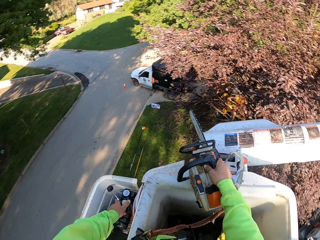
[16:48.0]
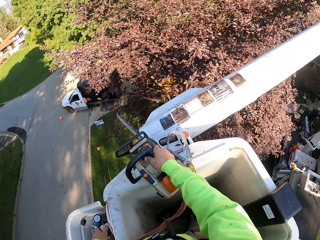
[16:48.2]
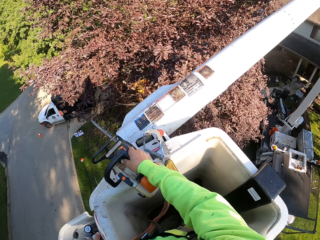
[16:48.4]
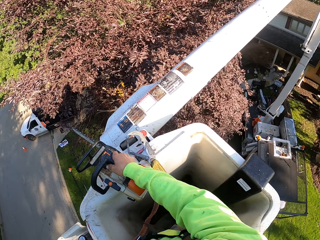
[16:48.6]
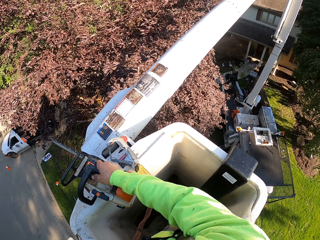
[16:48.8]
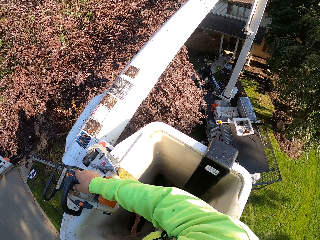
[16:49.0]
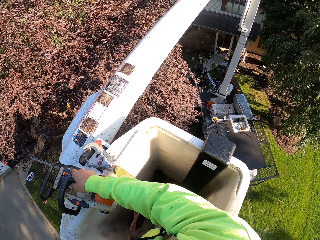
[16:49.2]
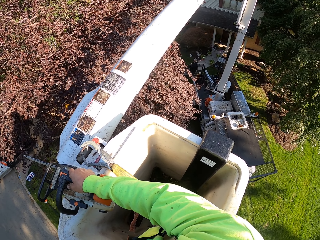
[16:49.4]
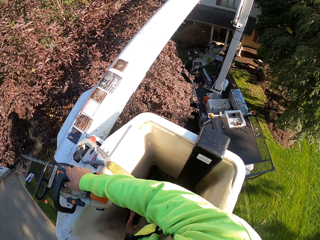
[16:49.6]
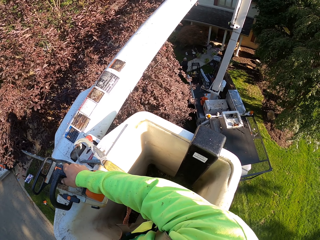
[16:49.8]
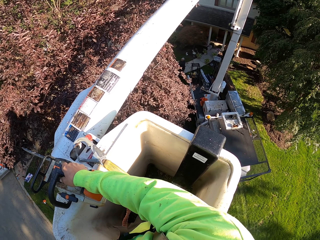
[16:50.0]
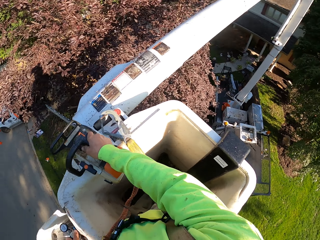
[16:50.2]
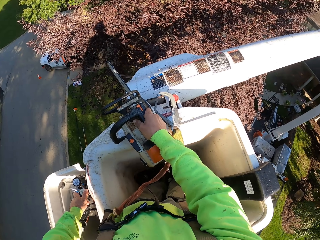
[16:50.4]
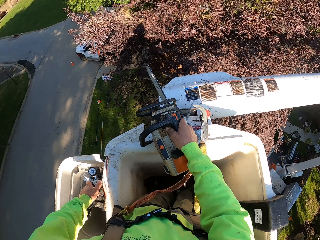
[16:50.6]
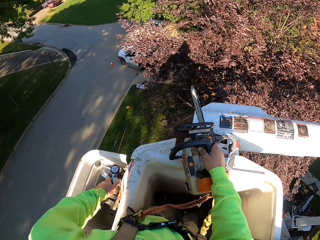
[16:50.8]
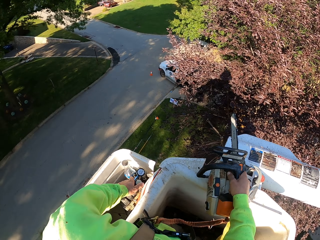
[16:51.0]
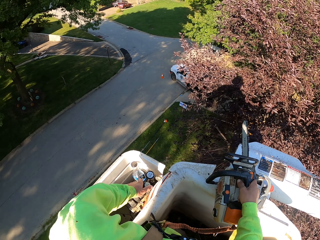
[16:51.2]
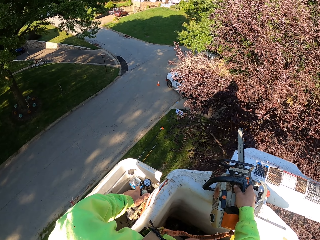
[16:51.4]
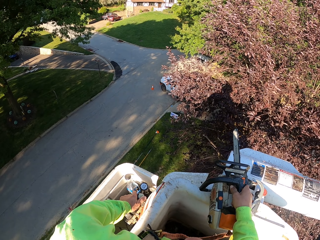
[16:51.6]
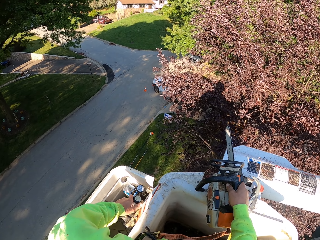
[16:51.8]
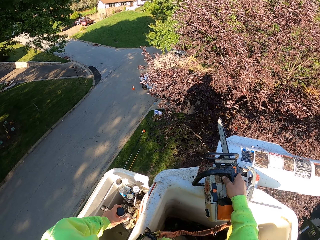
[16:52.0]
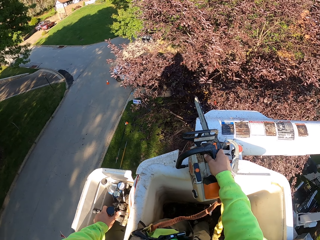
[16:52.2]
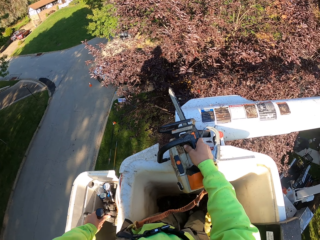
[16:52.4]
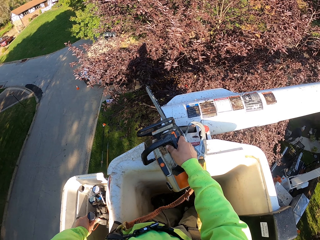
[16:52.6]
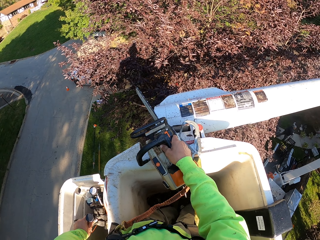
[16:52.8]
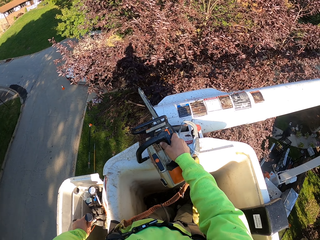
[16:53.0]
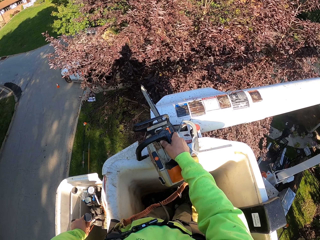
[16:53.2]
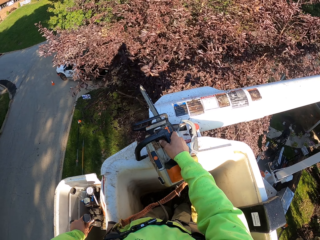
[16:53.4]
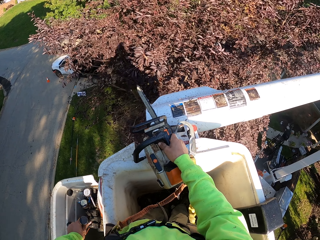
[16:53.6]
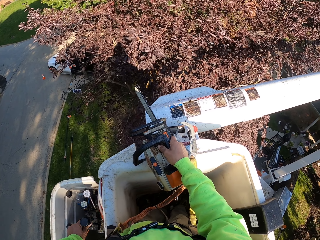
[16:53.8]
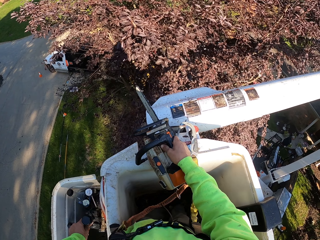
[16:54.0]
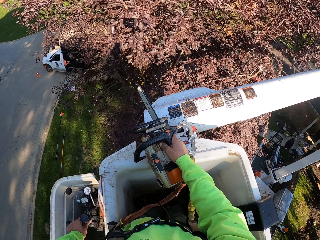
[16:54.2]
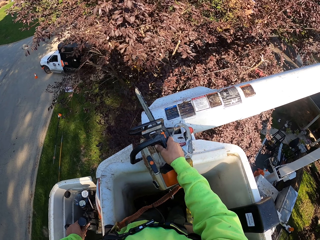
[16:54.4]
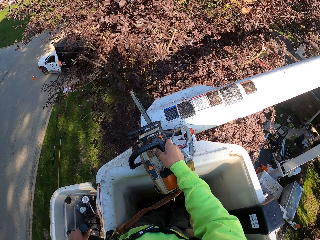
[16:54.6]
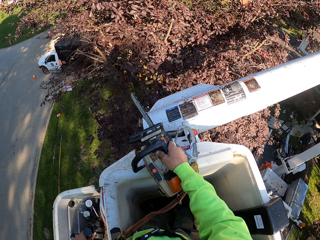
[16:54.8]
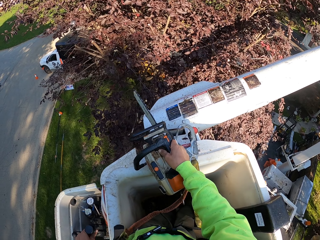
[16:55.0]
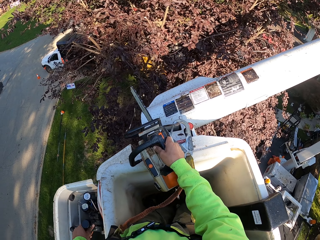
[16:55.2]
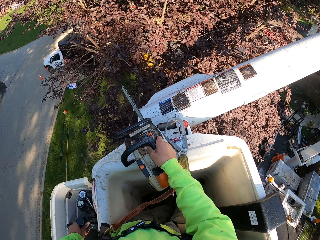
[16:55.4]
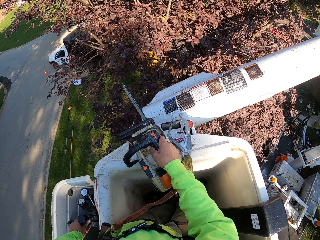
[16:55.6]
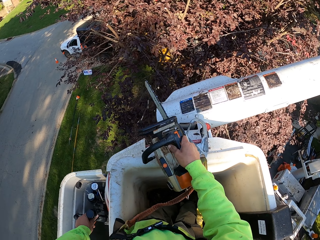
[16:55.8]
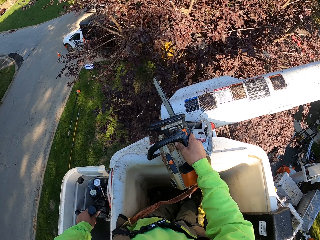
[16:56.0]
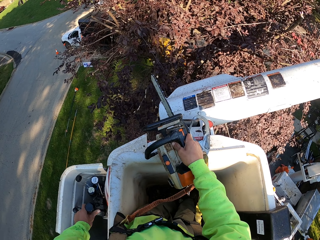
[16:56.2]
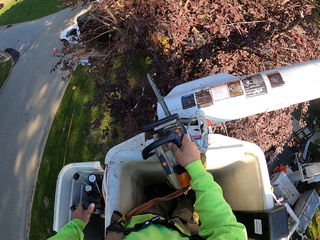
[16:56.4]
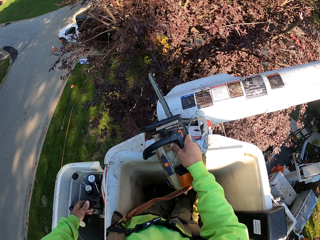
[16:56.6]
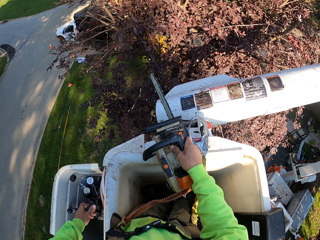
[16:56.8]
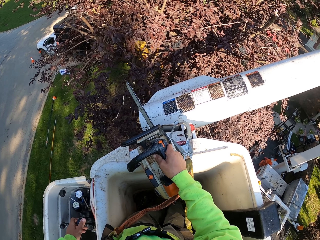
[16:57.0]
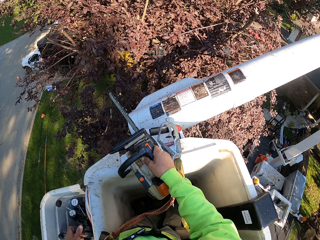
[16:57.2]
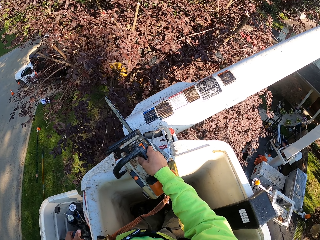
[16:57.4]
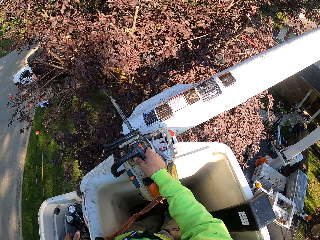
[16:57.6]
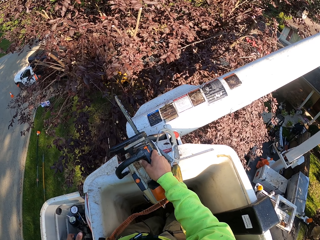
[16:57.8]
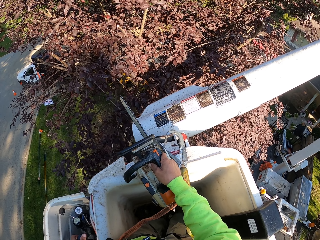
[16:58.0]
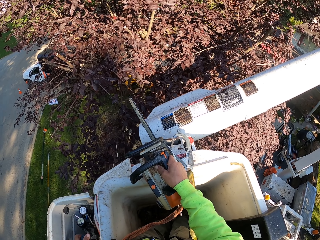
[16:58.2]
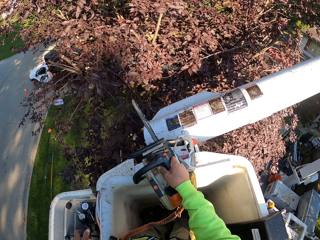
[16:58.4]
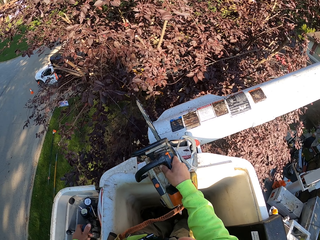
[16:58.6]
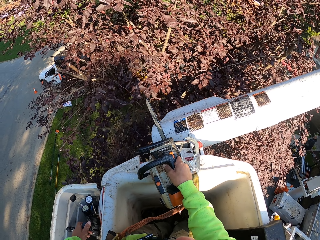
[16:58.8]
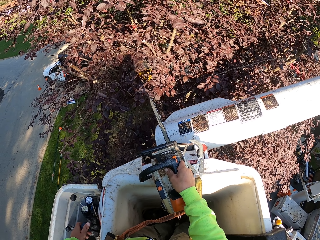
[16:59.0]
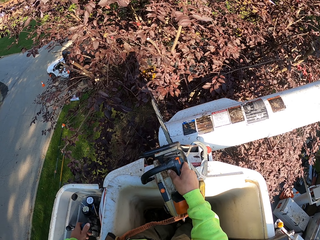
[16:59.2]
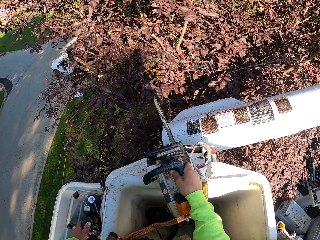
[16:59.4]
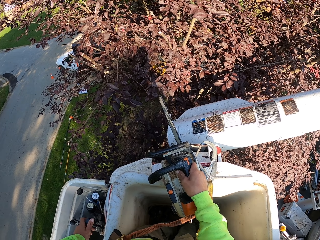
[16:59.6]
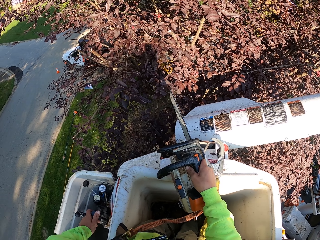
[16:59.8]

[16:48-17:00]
The first man carries a bunch of leaves with his hands.

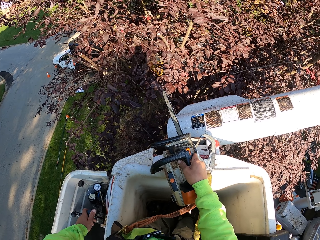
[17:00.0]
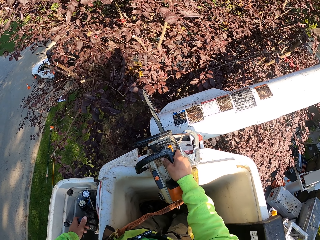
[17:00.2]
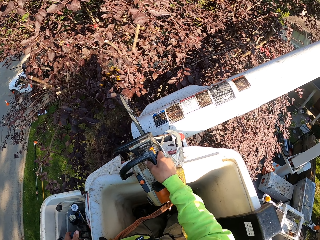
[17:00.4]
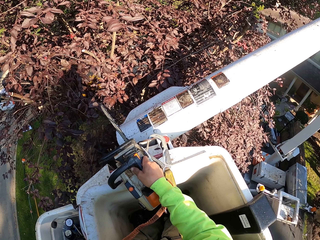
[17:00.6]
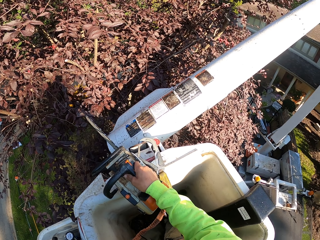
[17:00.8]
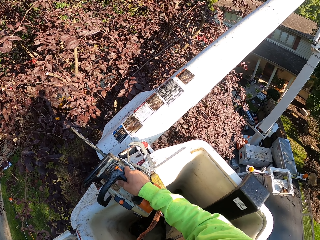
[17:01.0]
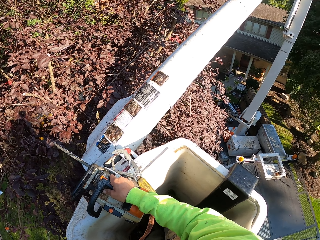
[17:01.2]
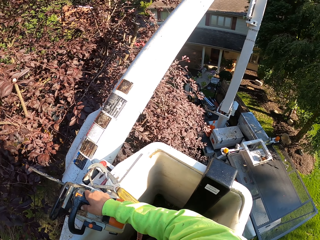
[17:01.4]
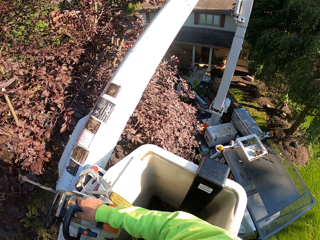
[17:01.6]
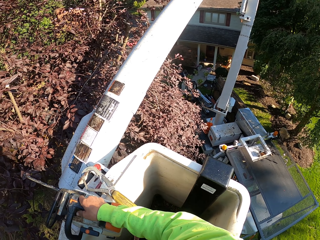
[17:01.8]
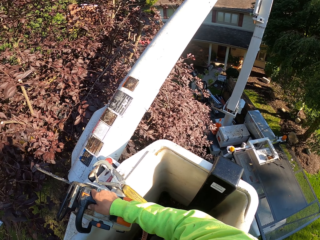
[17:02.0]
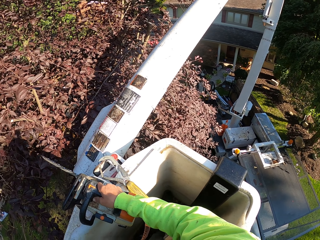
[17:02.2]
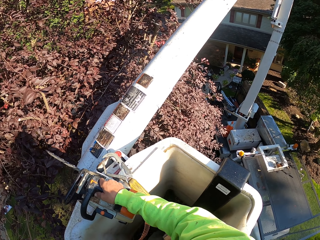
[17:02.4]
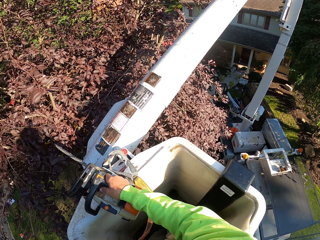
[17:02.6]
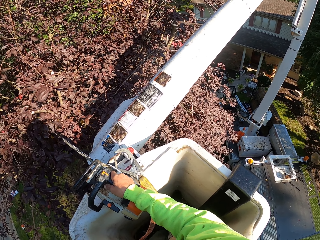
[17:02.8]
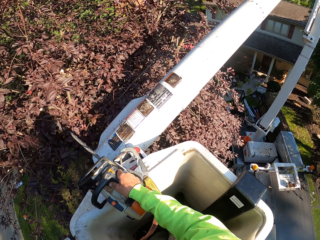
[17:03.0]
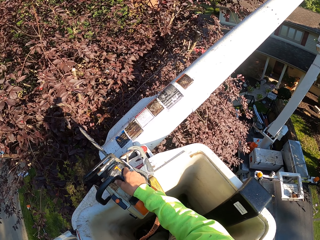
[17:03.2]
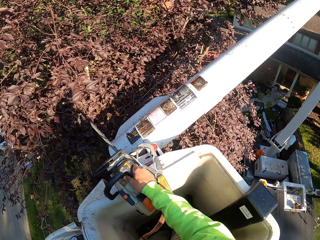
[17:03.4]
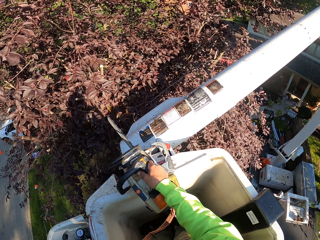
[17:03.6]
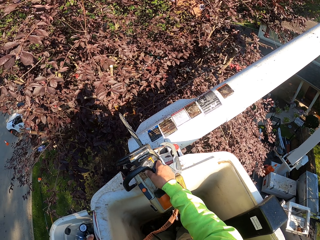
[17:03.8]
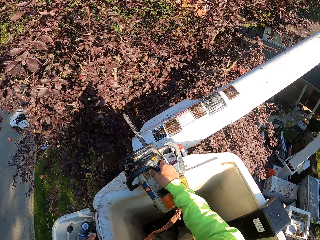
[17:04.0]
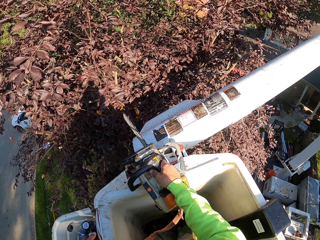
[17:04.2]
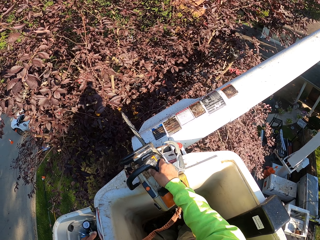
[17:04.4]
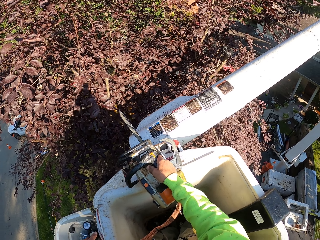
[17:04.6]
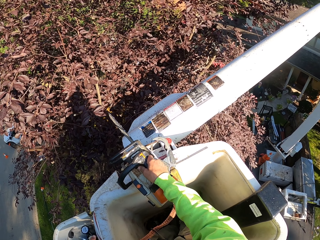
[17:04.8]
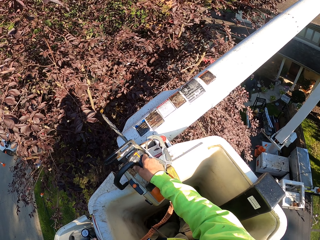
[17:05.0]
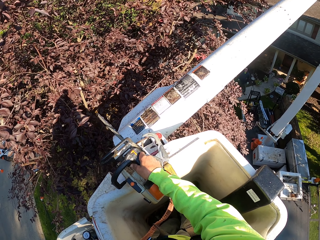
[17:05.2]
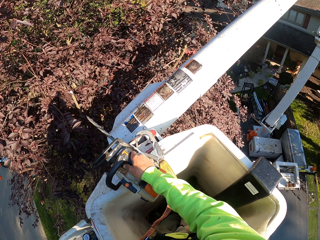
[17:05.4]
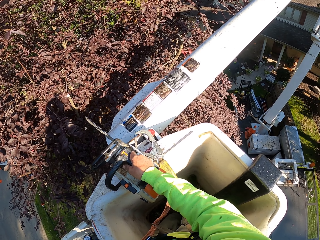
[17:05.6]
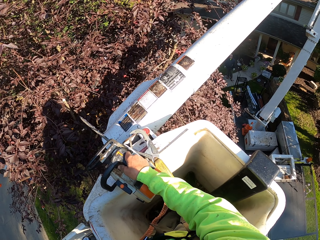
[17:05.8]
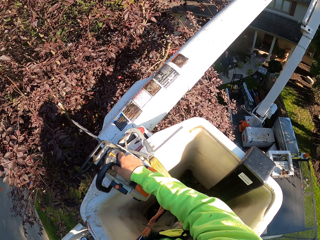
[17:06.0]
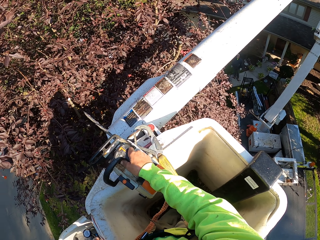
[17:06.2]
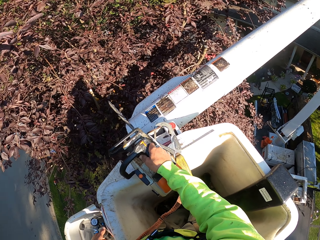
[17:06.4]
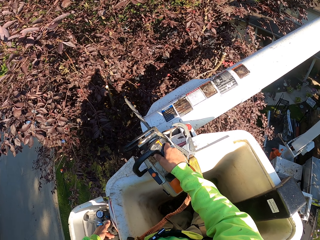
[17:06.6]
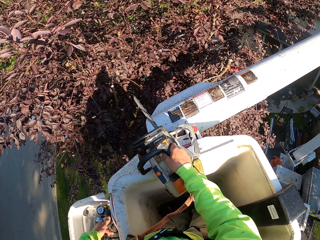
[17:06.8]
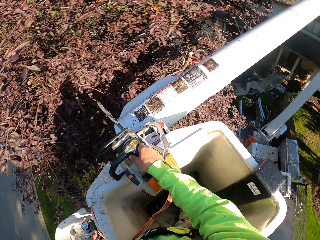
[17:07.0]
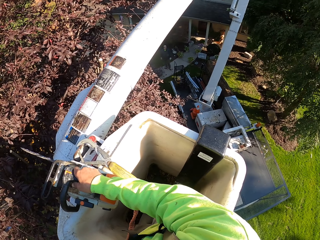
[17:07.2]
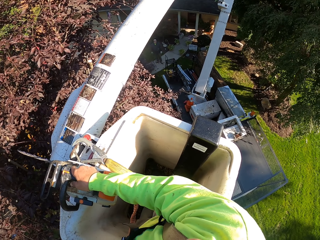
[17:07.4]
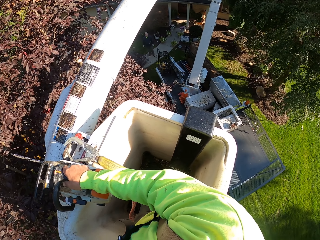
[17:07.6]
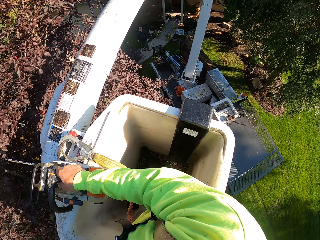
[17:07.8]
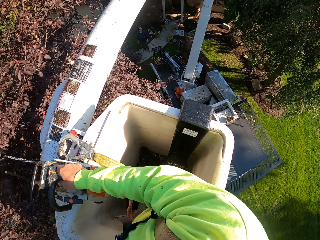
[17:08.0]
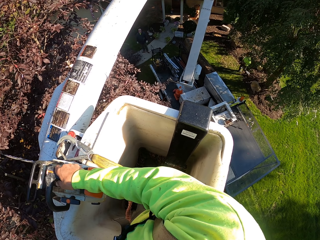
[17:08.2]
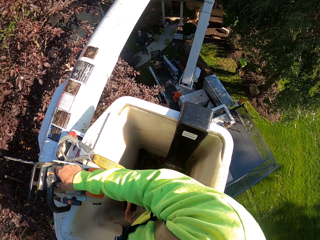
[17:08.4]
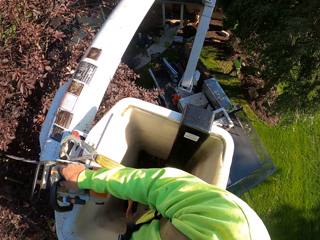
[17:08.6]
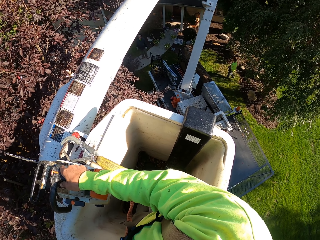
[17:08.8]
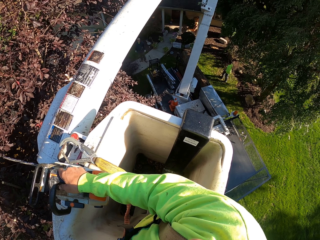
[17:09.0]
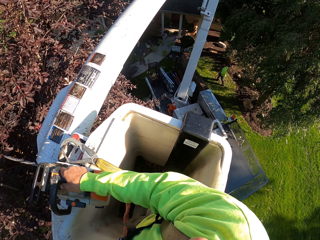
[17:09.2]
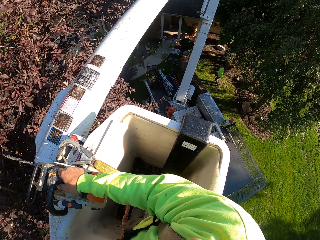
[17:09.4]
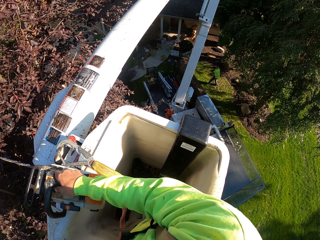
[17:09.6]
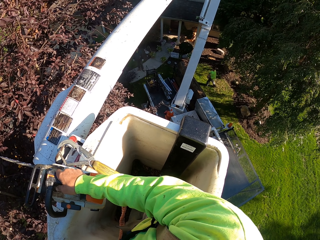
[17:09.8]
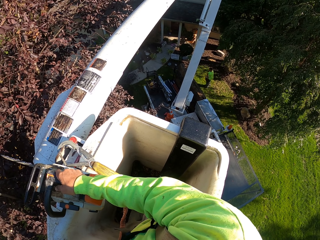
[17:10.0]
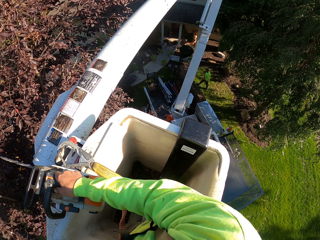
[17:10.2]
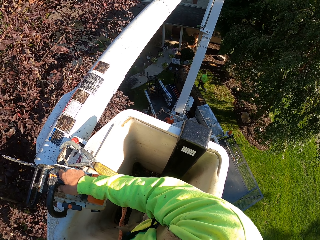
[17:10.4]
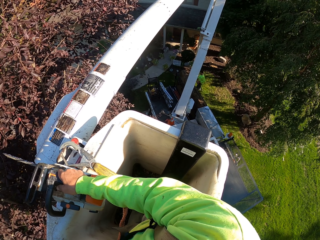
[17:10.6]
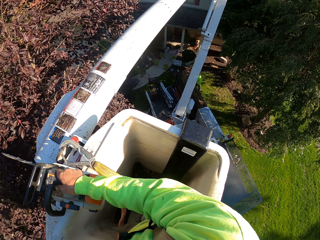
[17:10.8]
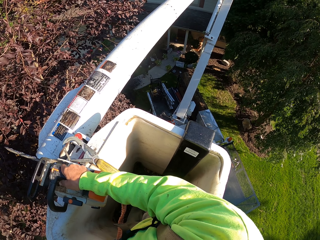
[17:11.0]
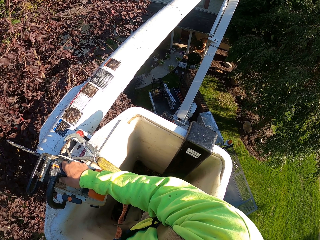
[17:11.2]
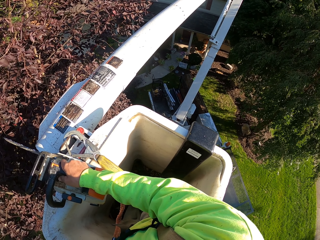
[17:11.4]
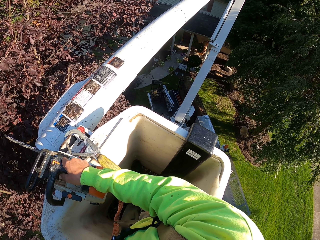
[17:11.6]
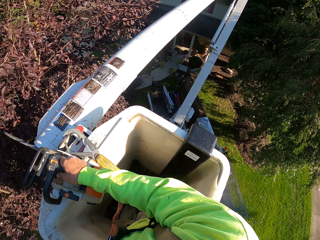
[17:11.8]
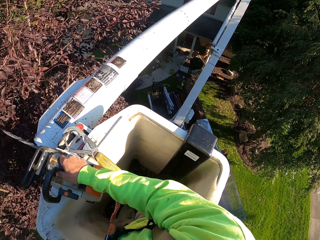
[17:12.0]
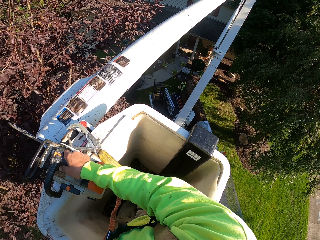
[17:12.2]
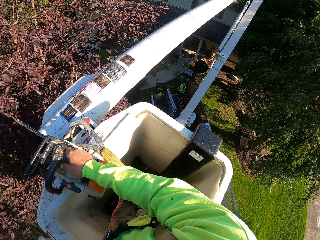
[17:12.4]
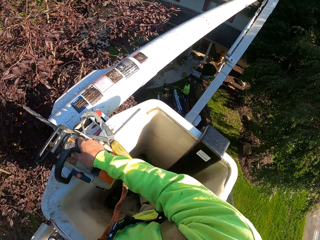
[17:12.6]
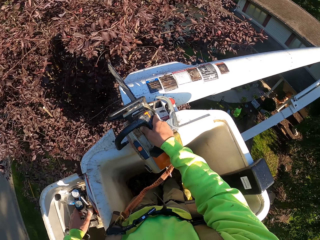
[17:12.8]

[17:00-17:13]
A man walks into a garden.
